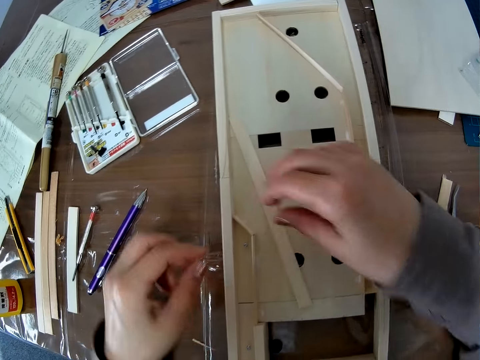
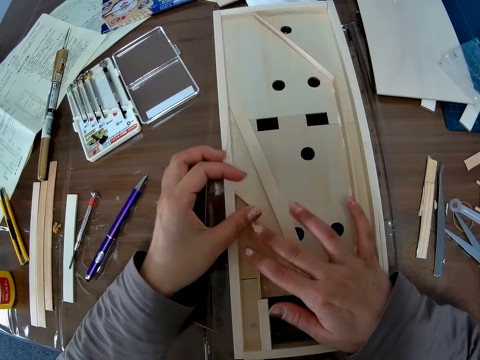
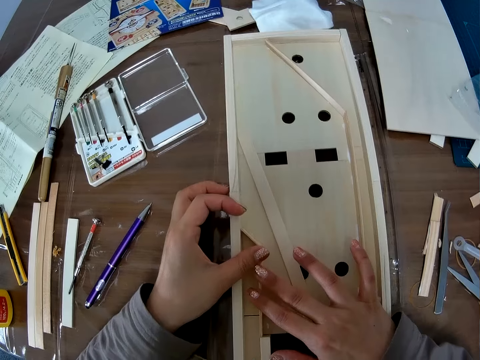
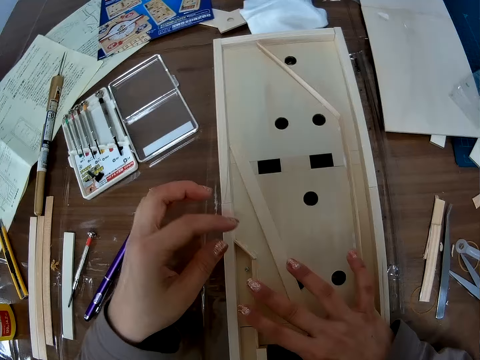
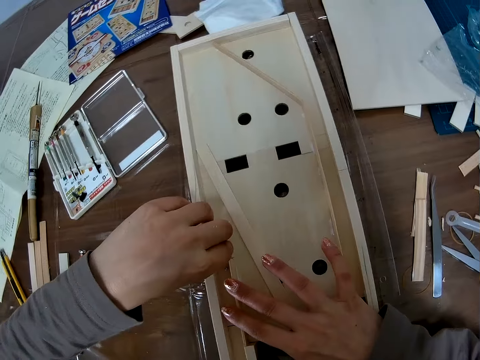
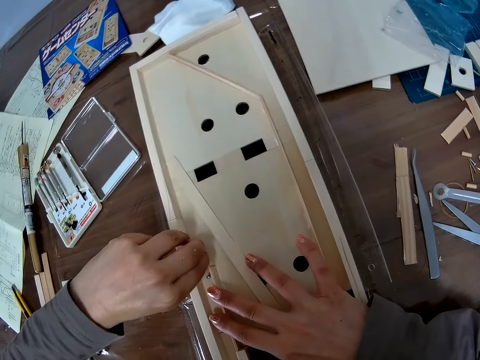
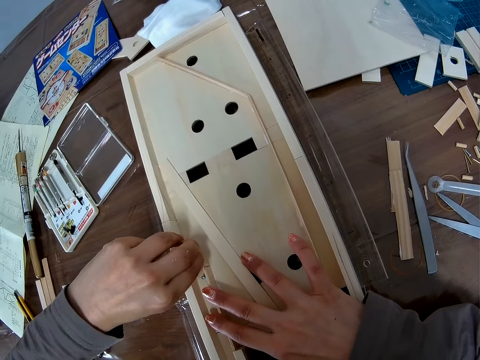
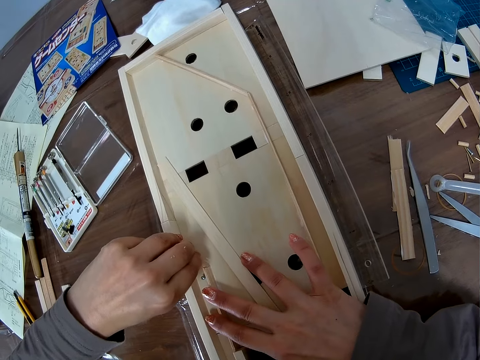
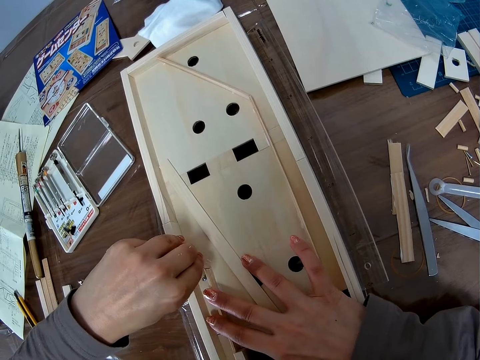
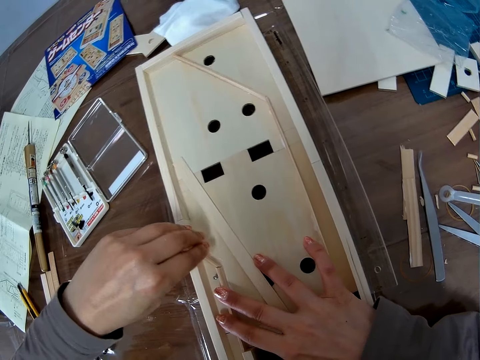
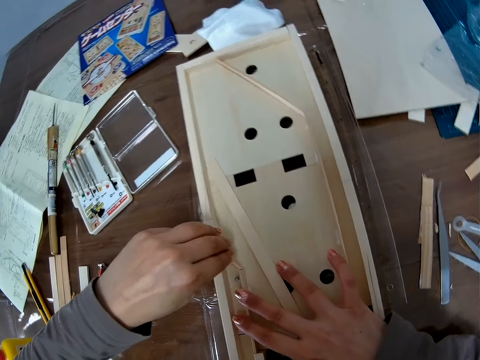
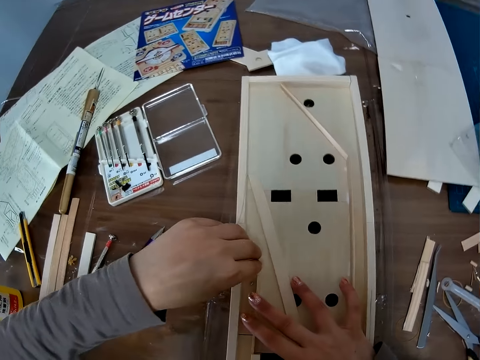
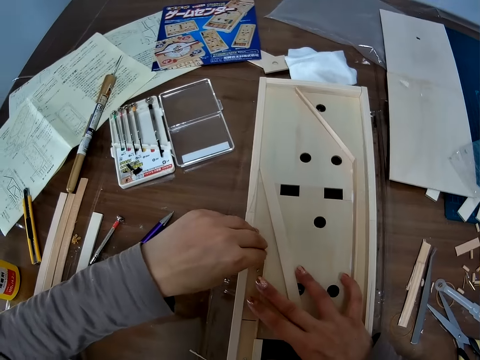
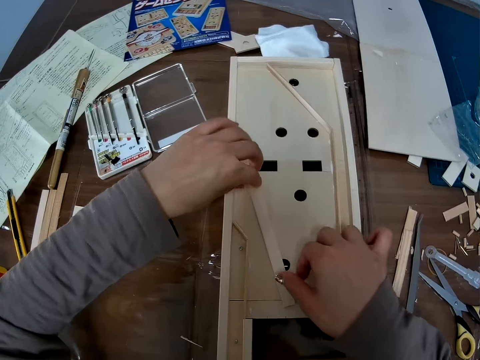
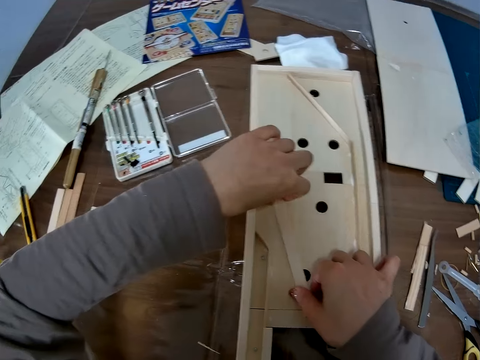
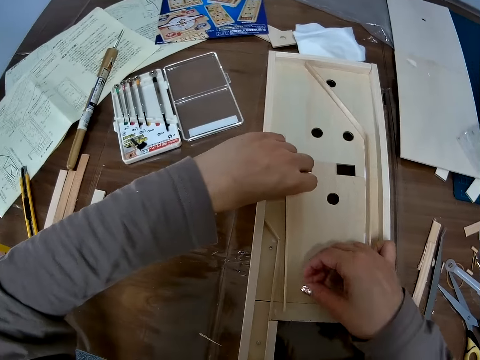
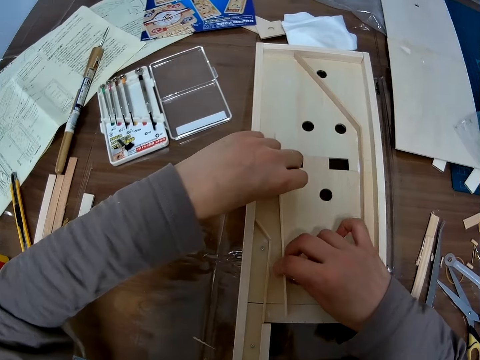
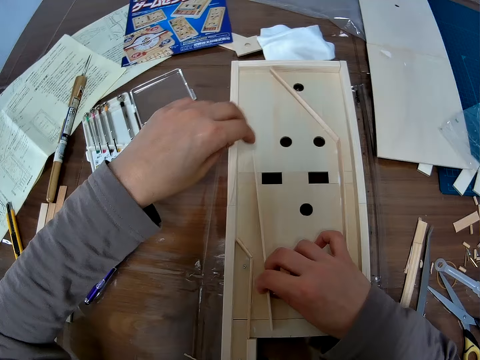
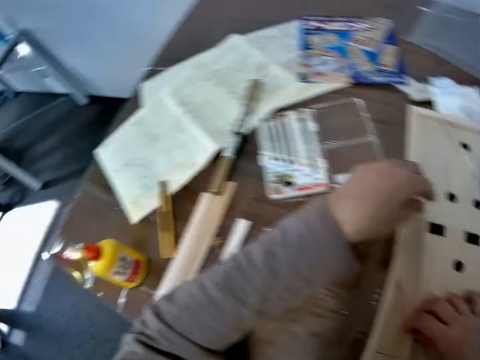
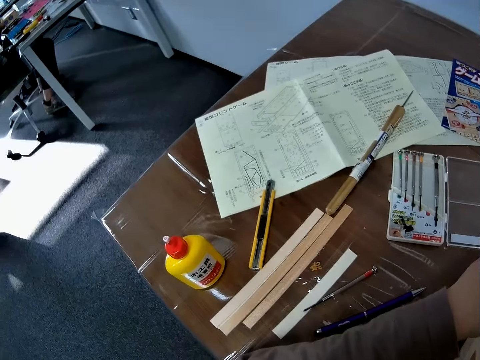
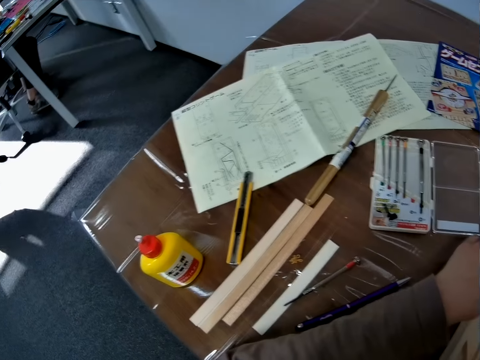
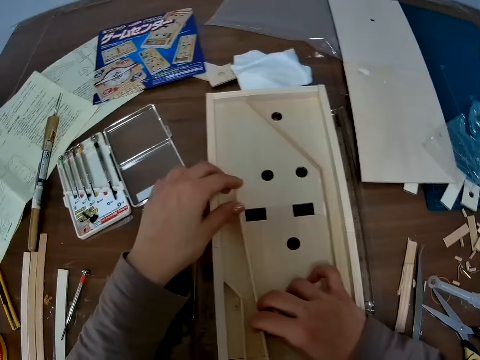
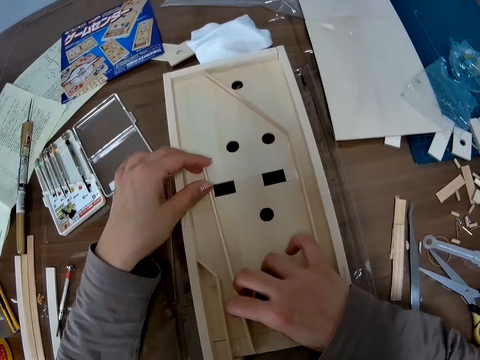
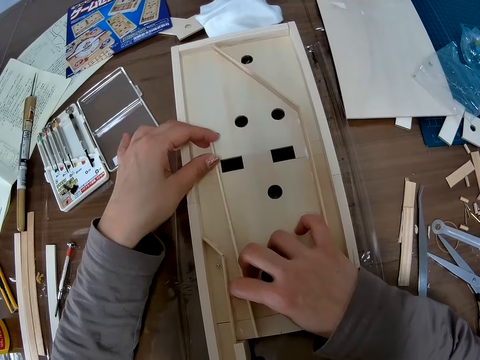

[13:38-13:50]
The camera wearer picks the long wood on the model structure with both hands. They adjust the wood craft material.

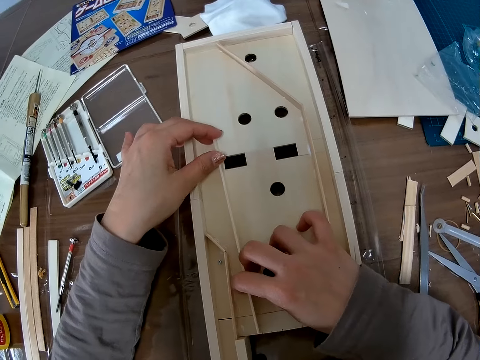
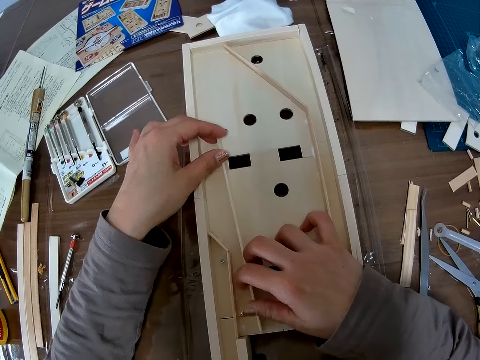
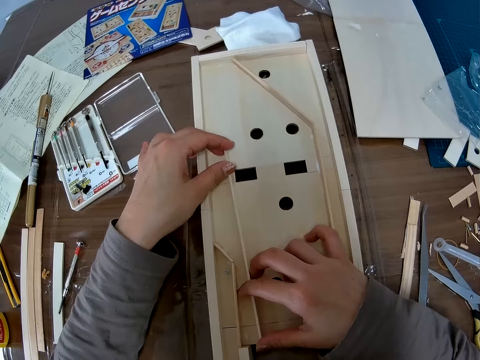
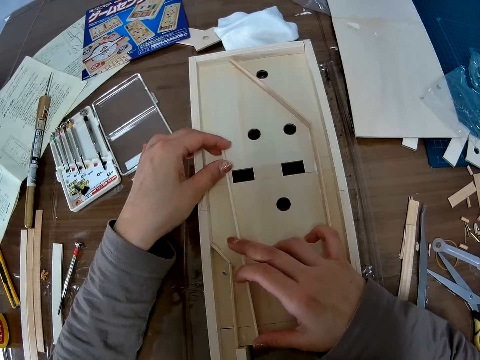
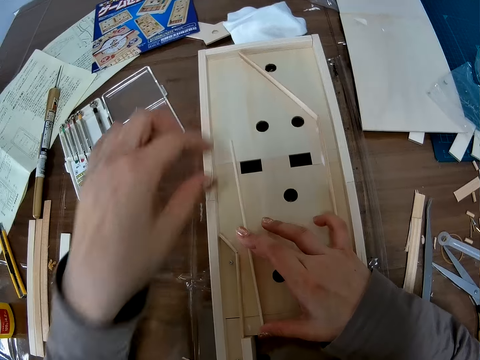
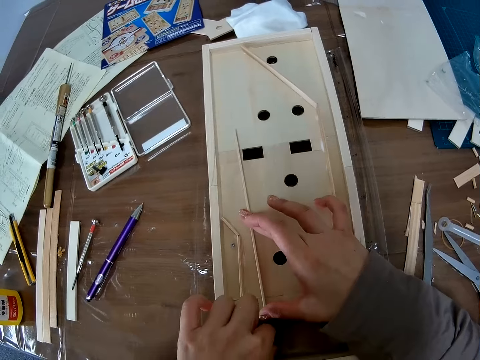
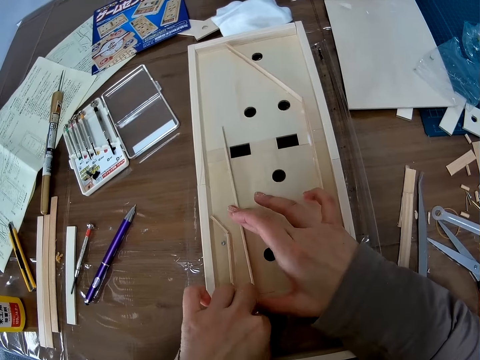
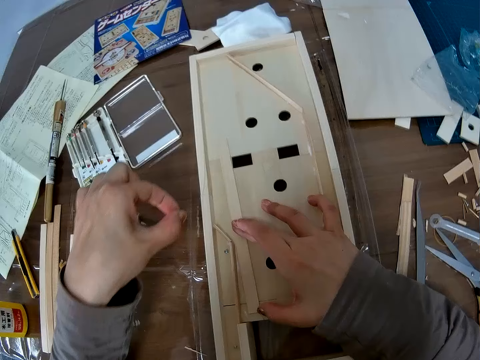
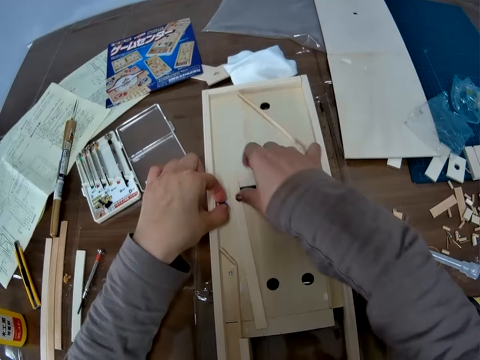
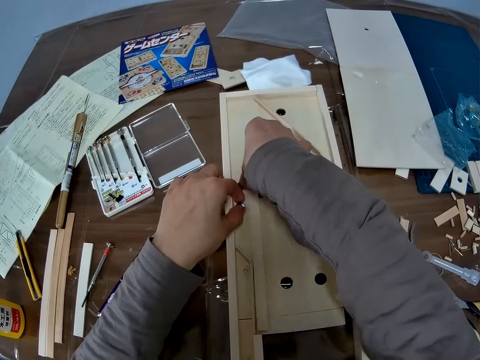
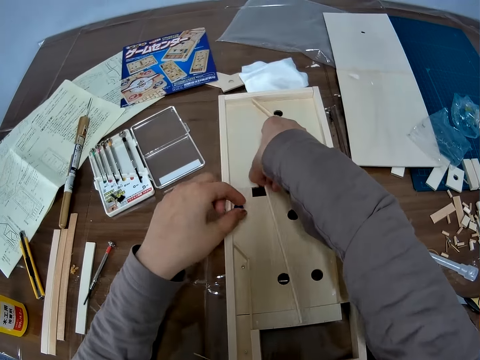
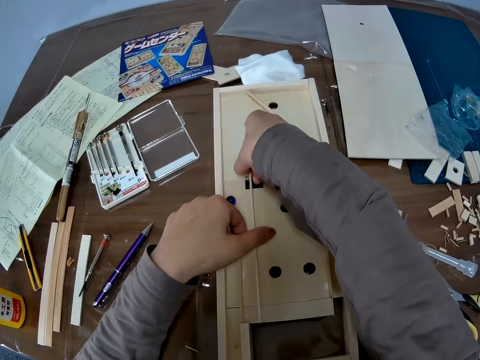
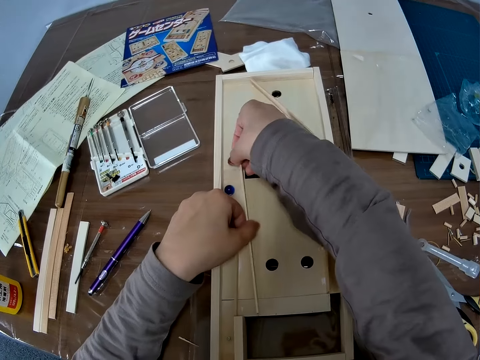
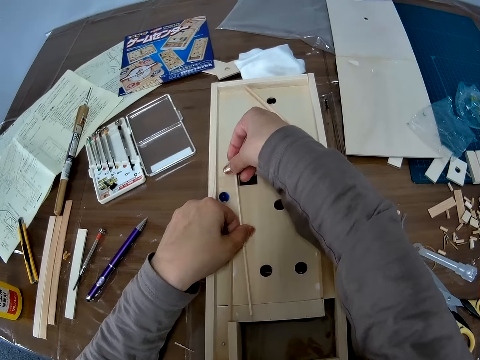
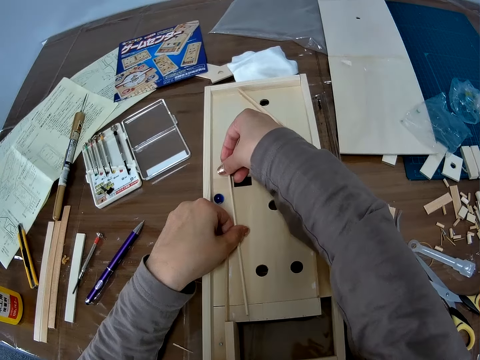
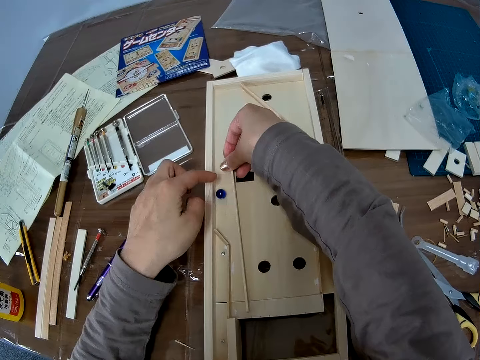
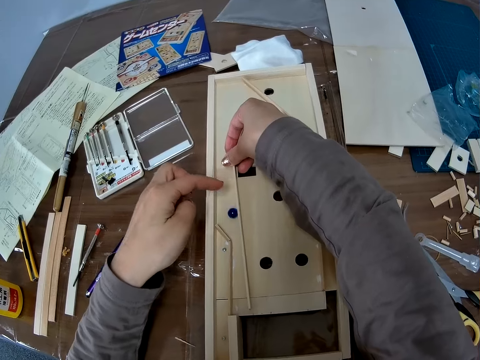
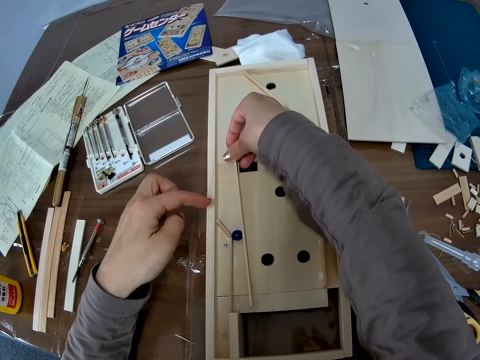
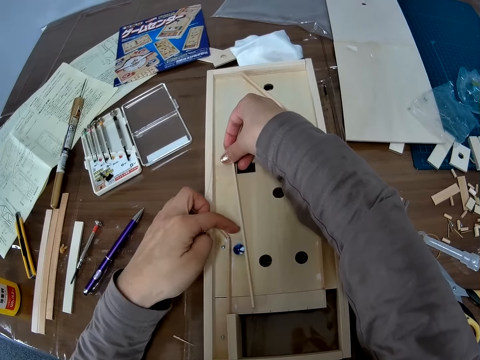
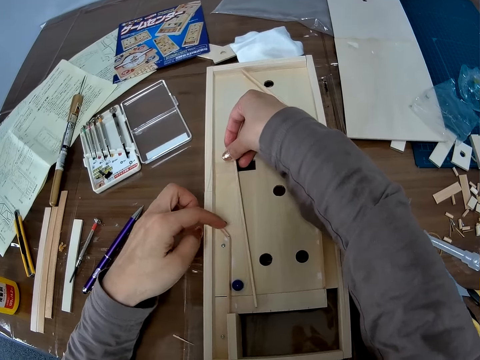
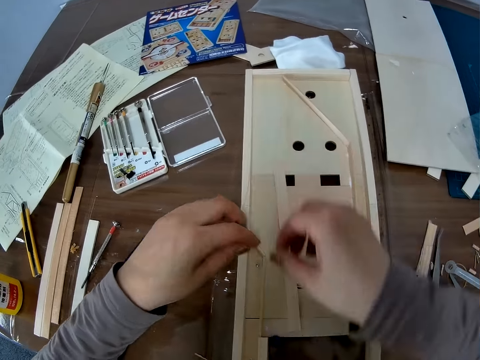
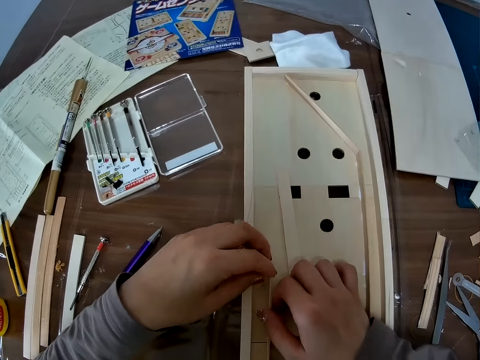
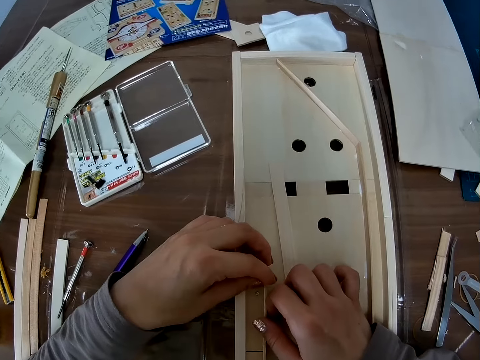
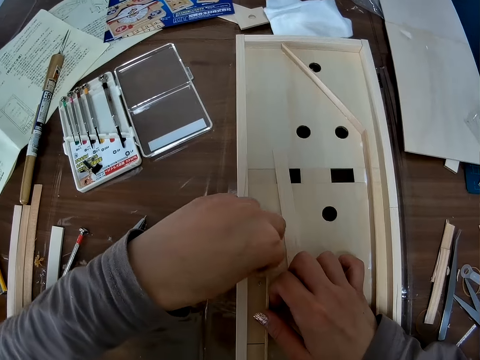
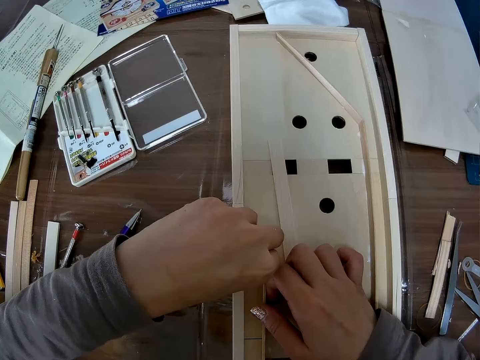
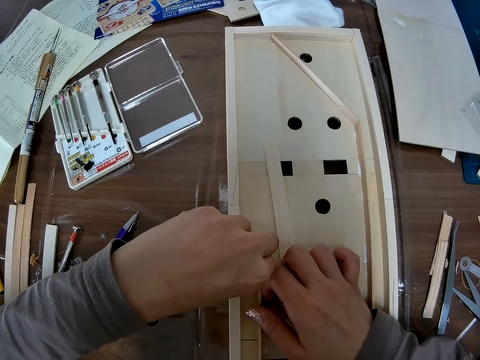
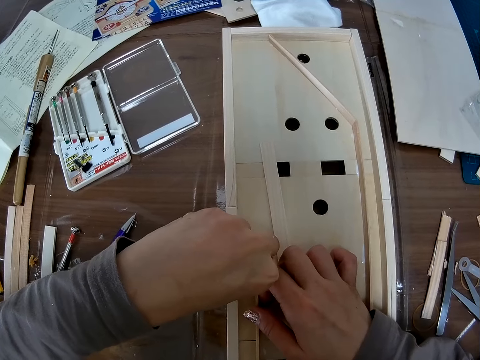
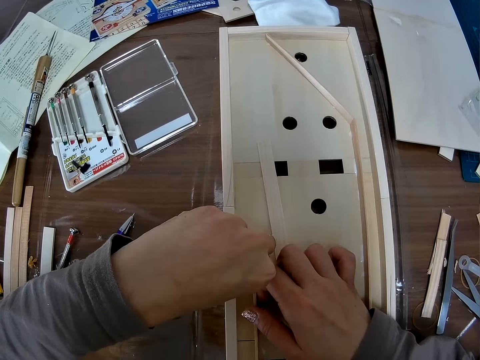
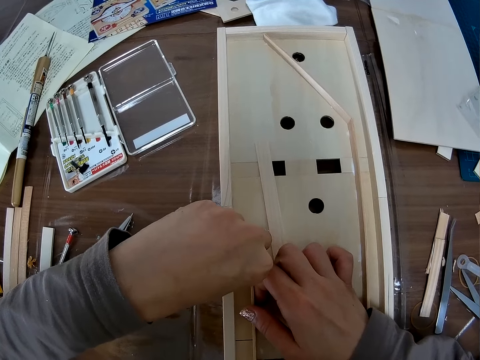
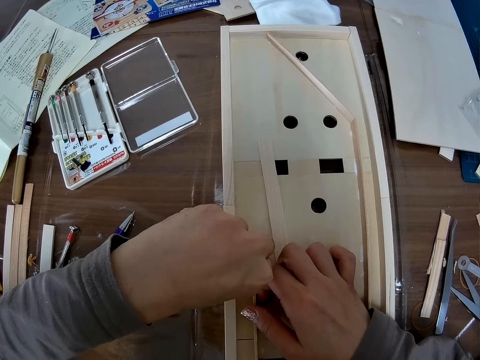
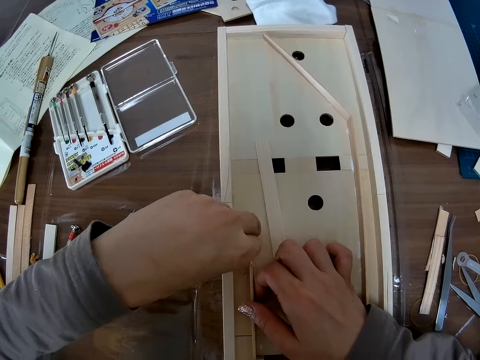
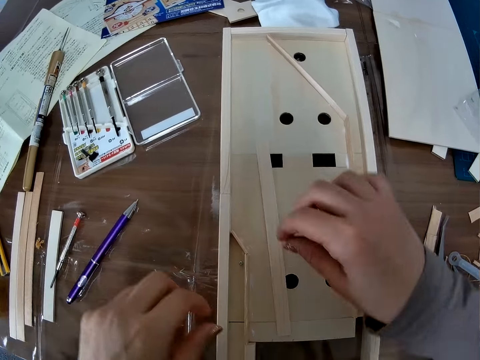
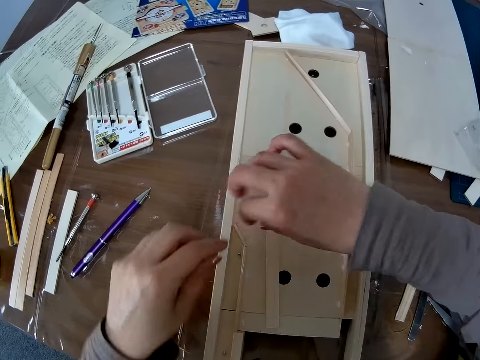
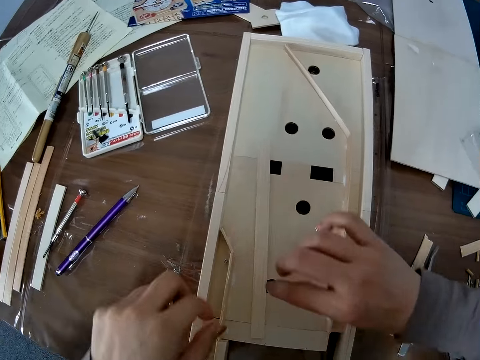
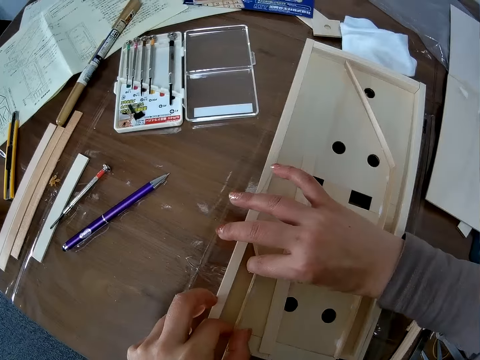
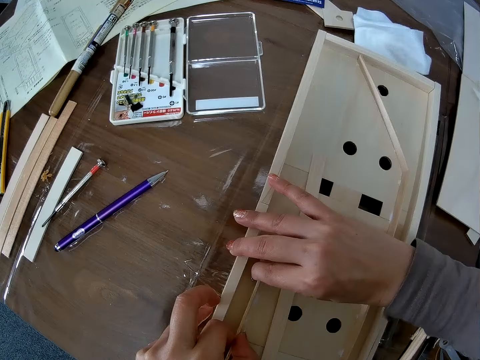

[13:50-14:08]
The camera wearer picks a glass marble. They strike the glass marble. They adjust the wood craft material. They strike the glass marble on the pucket game board craft. They pass a crystal stone in the piece of wood in the wooden craft. They adjust the piece of wood in the wooden craft. They move the hands. They adjust the wood craft material. They move the hands. They adjust the wood craft material.
